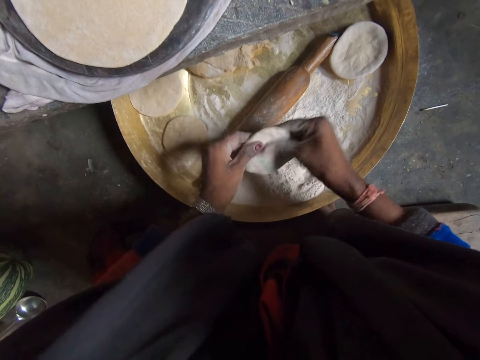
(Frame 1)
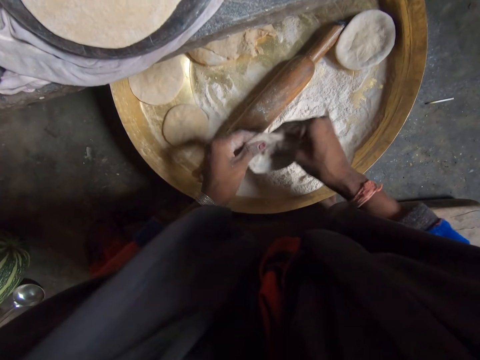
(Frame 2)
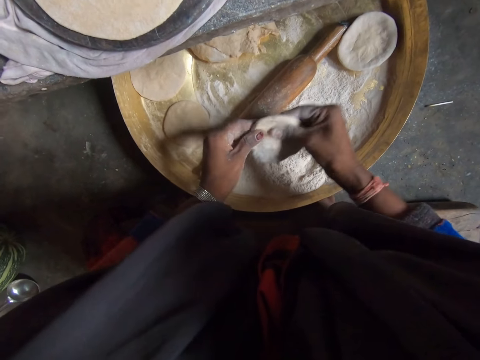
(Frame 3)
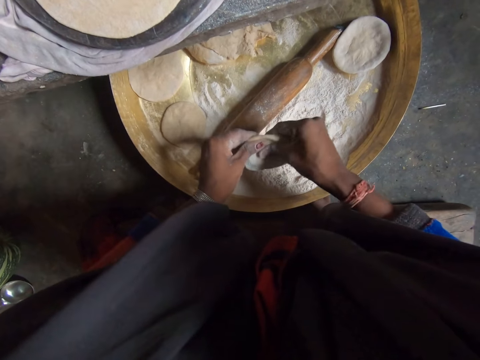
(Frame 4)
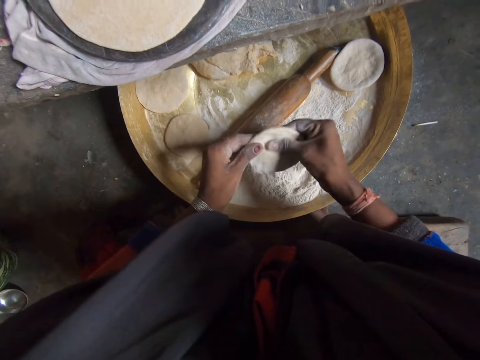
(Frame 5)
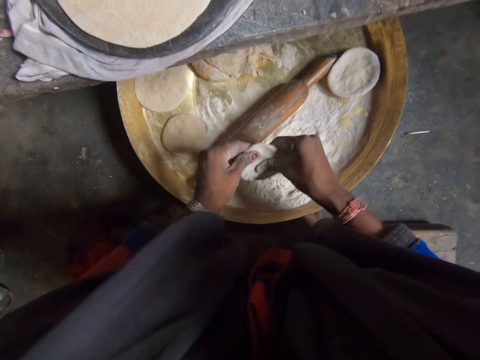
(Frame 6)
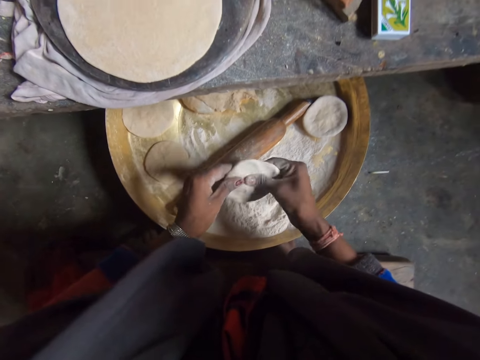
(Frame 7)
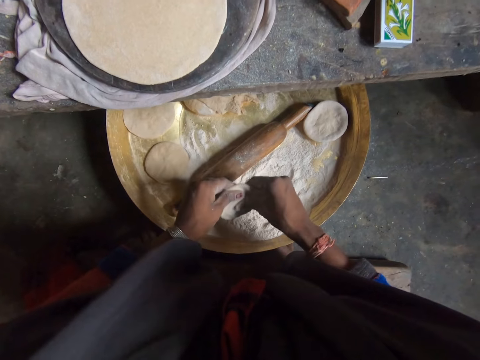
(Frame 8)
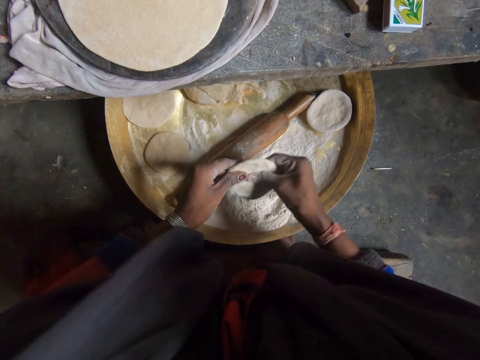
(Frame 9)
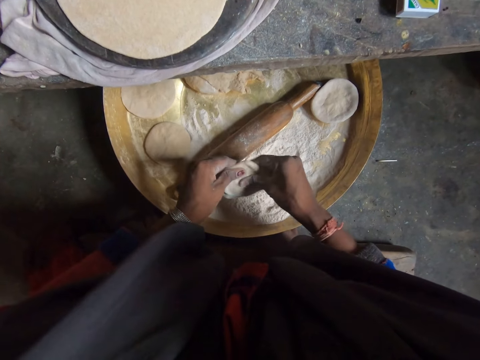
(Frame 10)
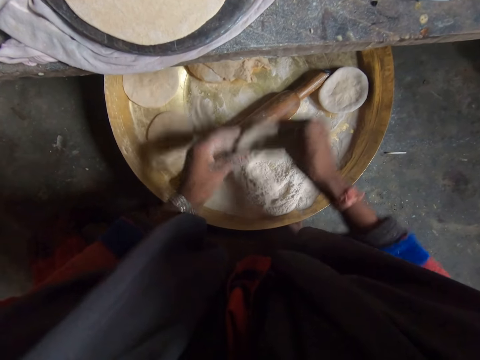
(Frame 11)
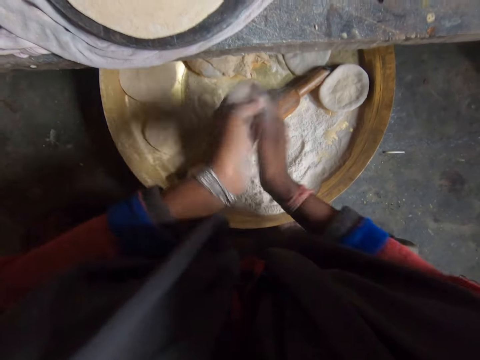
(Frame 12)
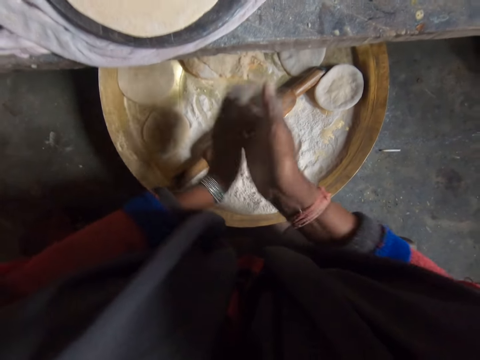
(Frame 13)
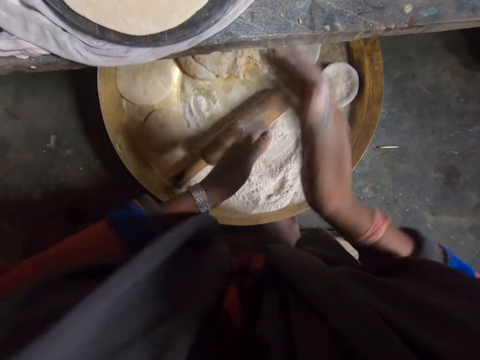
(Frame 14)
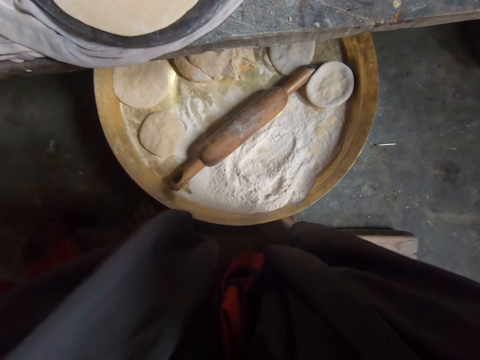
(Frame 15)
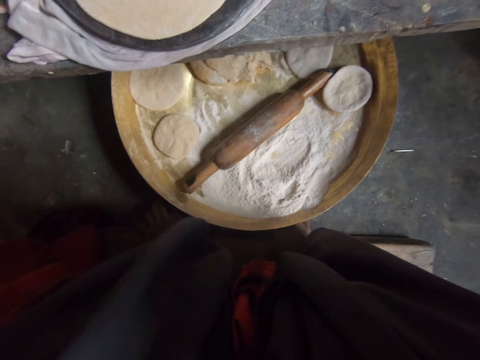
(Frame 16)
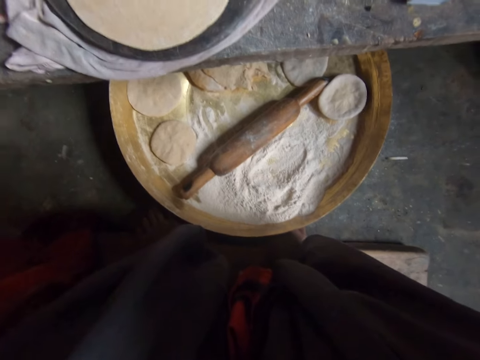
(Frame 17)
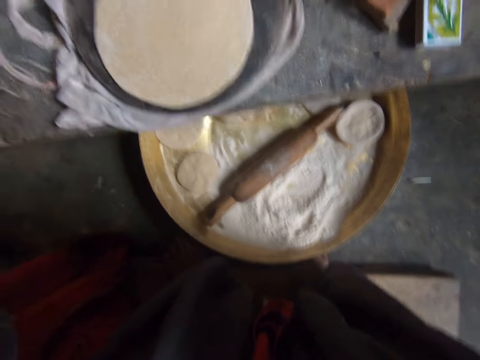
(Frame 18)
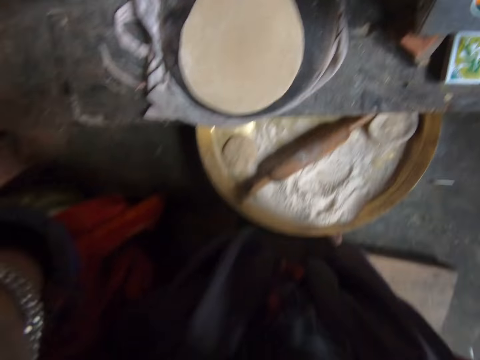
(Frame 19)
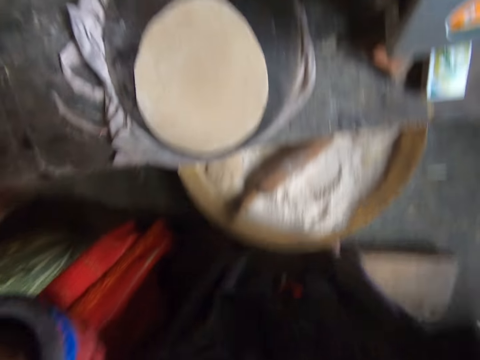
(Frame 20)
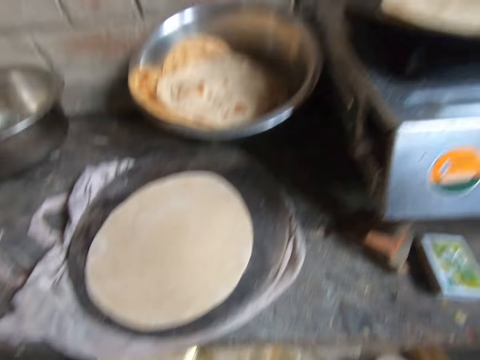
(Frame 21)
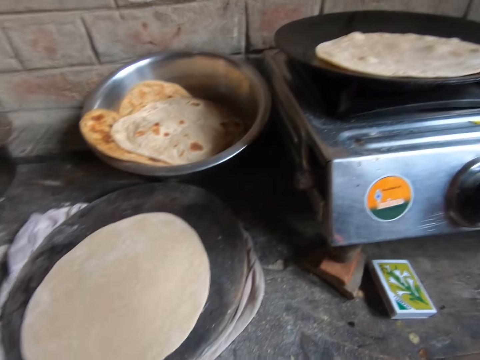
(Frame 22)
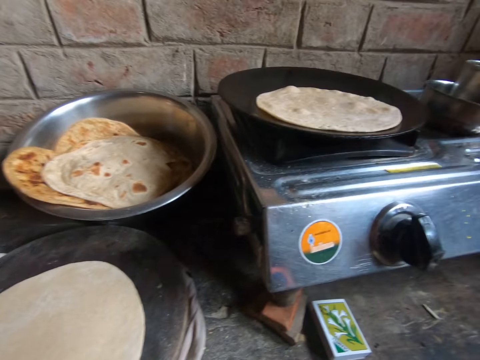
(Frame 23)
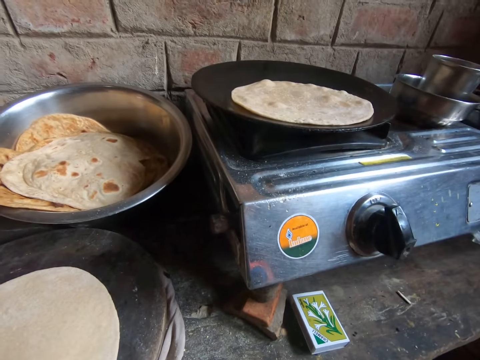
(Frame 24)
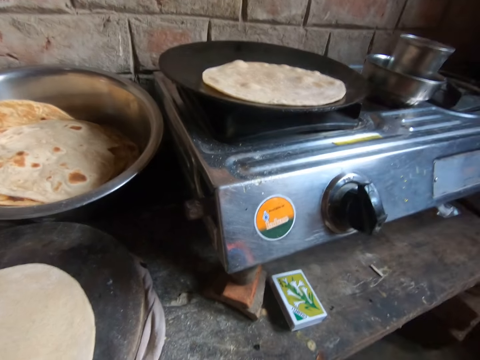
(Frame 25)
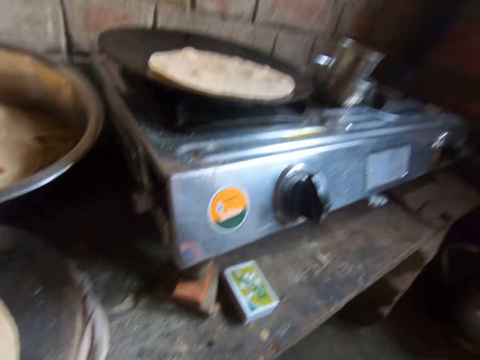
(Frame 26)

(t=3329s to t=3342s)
The camera wearer drops the dough in the container on the ground with her right hand. She wipes flour off the hands. She touches the camera with both hands. She lifts a hand up to something. She holds a hand towel. She stares at the uncooked chapatis.
